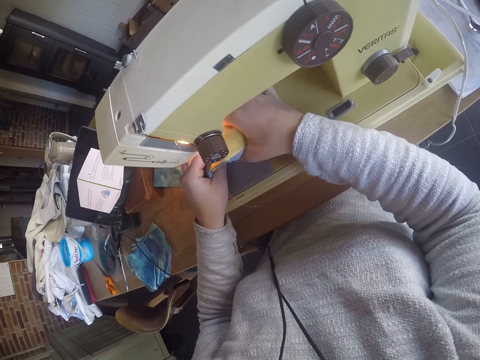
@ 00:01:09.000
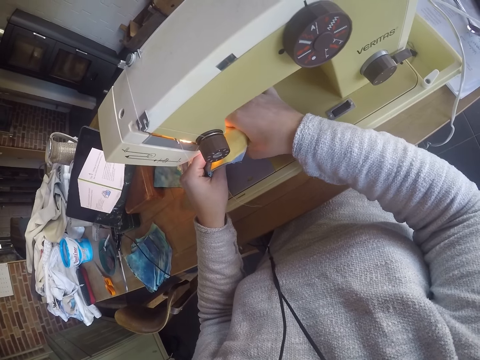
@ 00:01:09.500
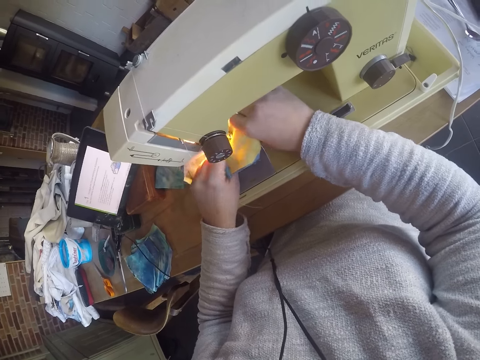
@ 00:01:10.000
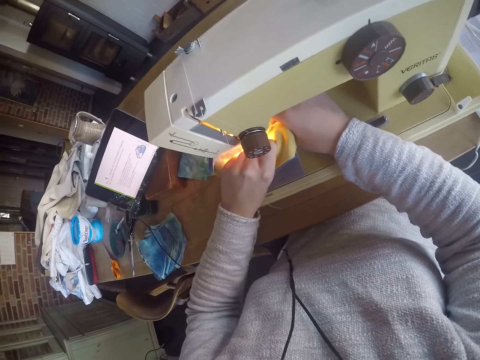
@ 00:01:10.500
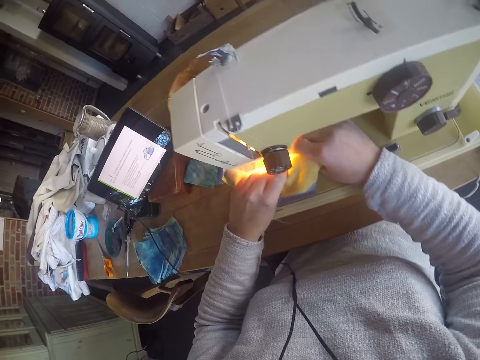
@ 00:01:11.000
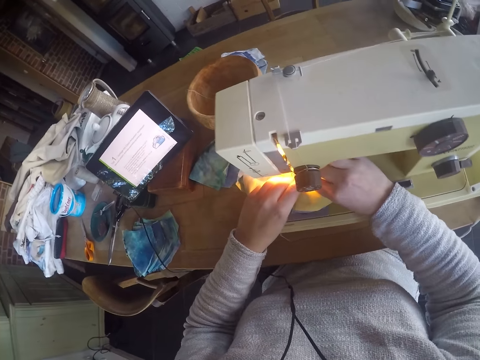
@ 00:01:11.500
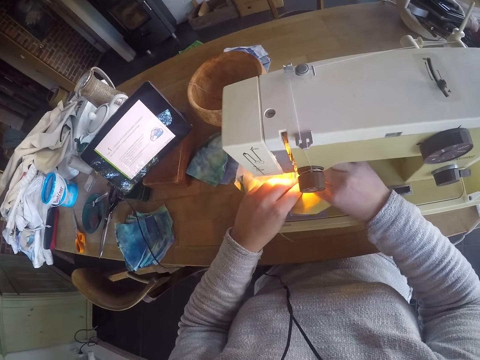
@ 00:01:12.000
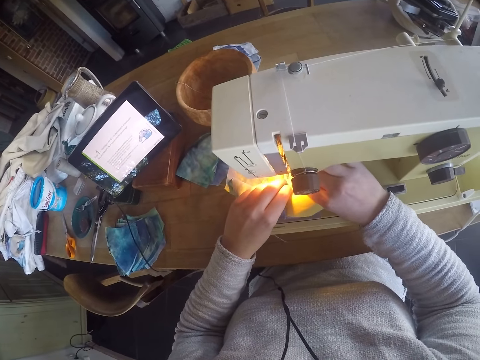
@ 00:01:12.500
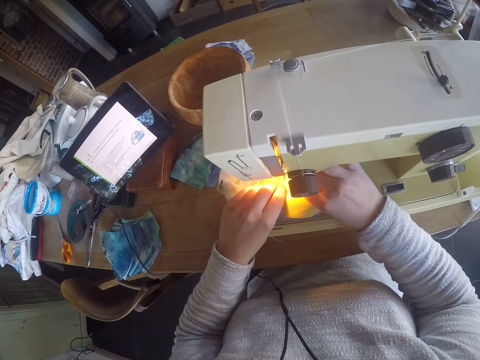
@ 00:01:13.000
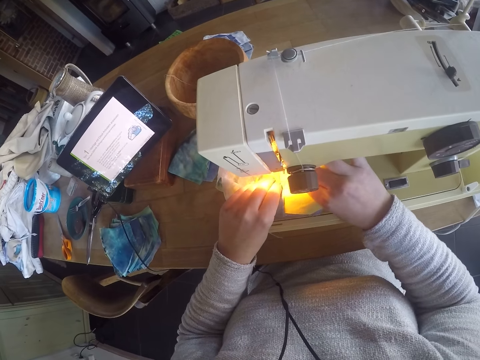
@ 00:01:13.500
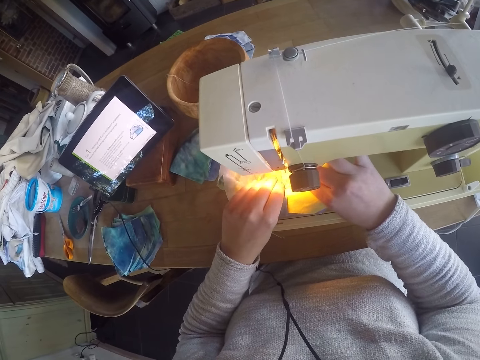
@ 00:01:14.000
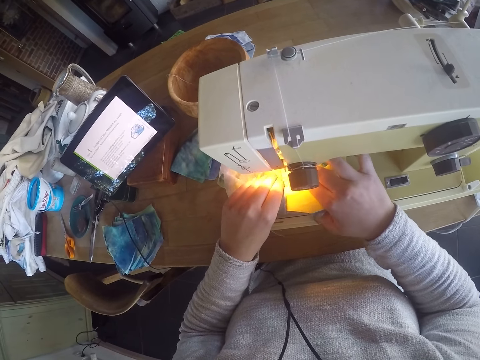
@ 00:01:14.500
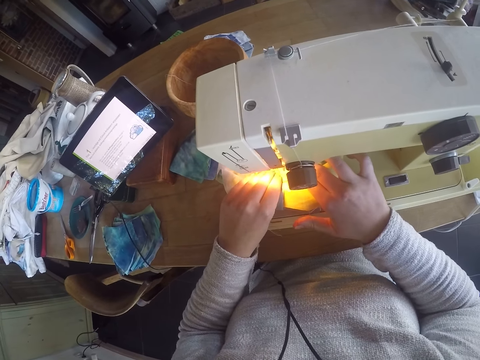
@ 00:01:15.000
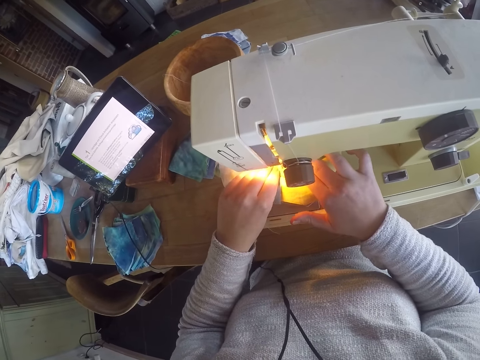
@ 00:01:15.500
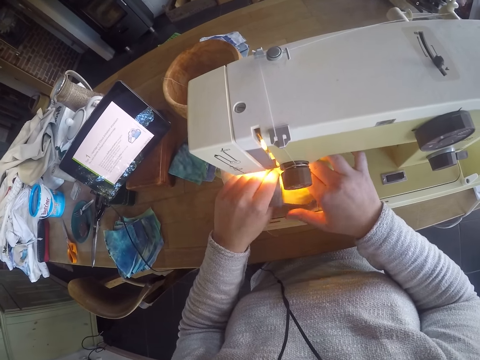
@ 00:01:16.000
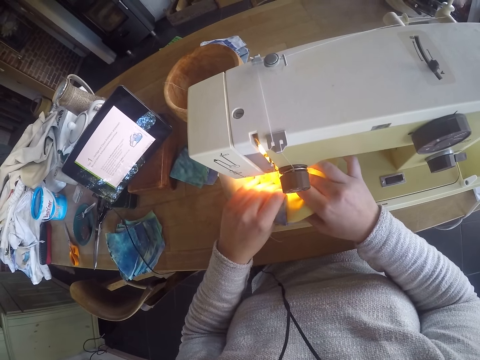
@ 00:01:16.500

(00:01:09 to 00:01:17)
The camera wearer sews a piece of cloth with a sewing machine with both hands.

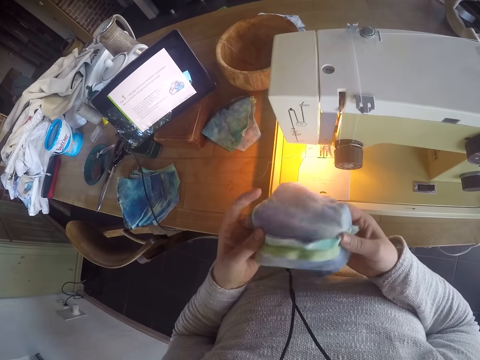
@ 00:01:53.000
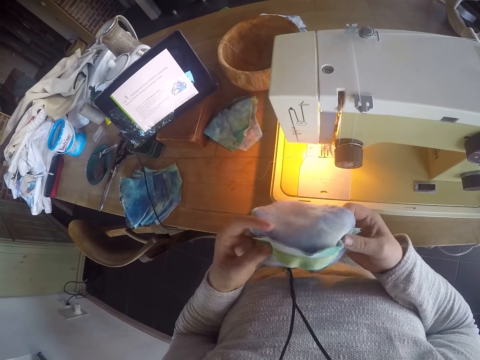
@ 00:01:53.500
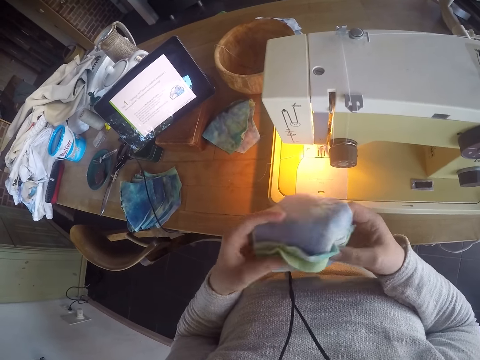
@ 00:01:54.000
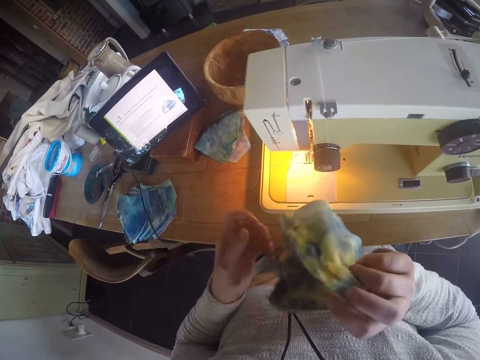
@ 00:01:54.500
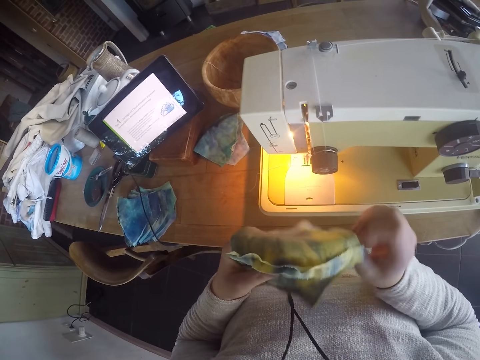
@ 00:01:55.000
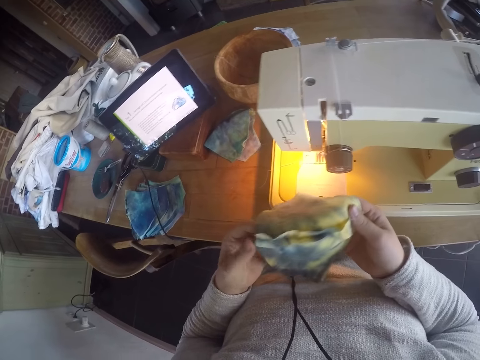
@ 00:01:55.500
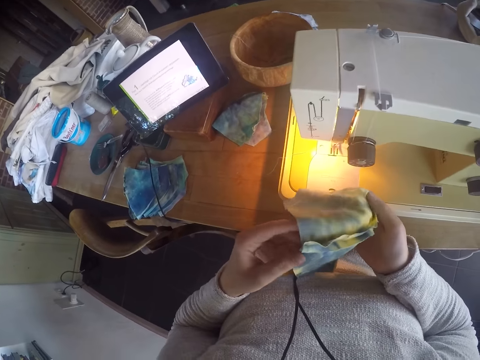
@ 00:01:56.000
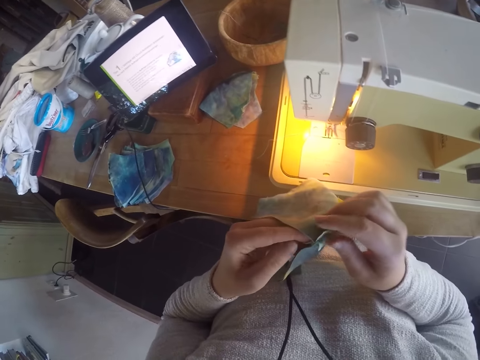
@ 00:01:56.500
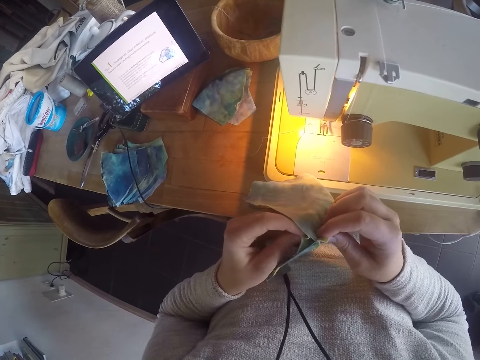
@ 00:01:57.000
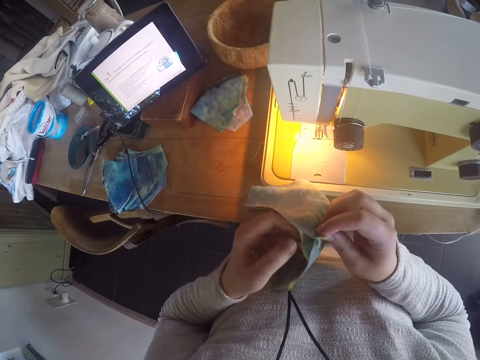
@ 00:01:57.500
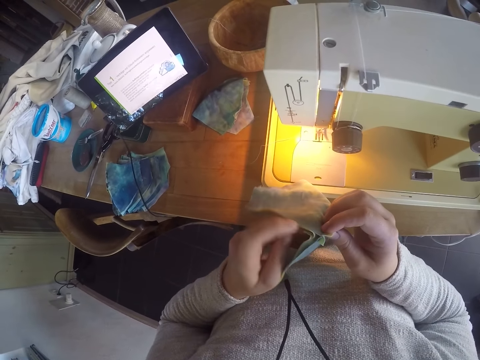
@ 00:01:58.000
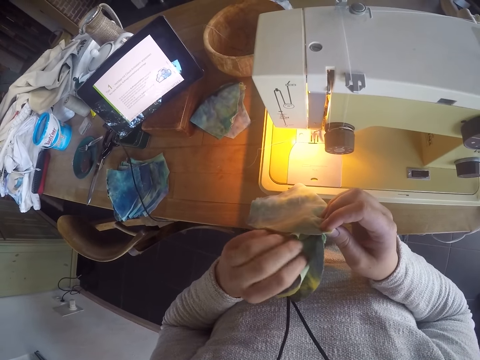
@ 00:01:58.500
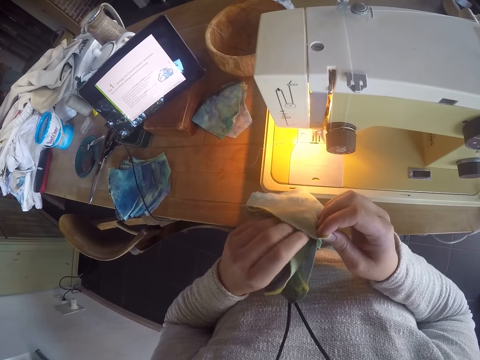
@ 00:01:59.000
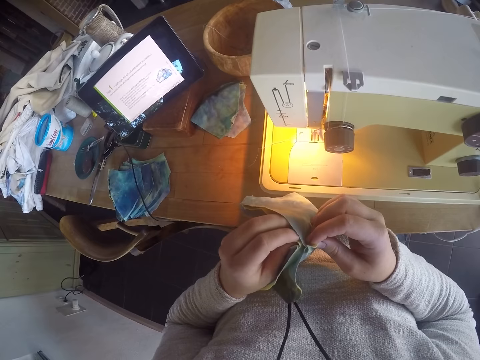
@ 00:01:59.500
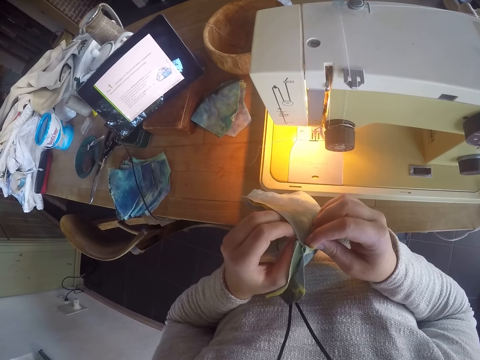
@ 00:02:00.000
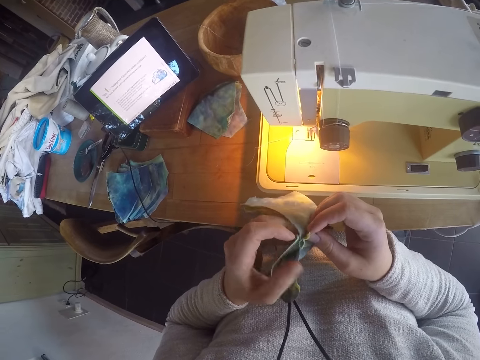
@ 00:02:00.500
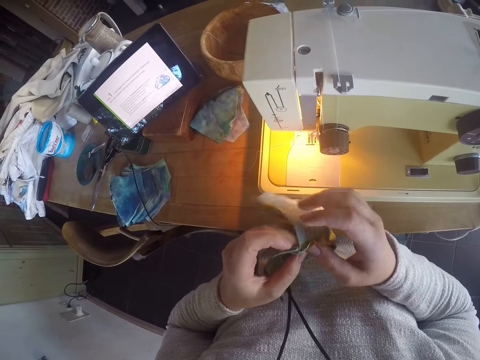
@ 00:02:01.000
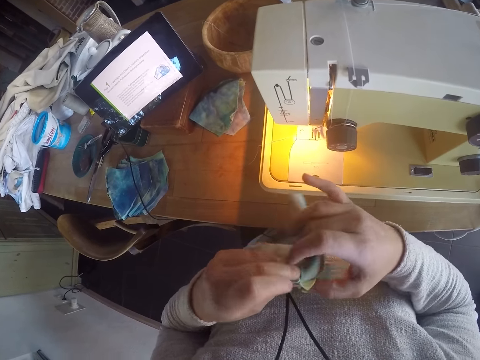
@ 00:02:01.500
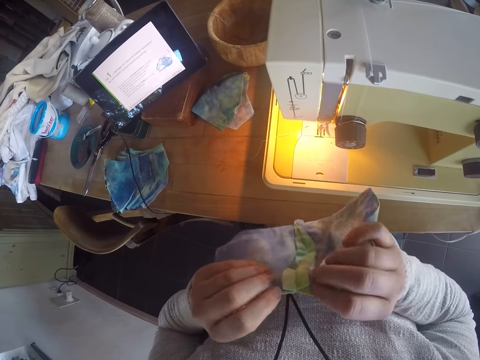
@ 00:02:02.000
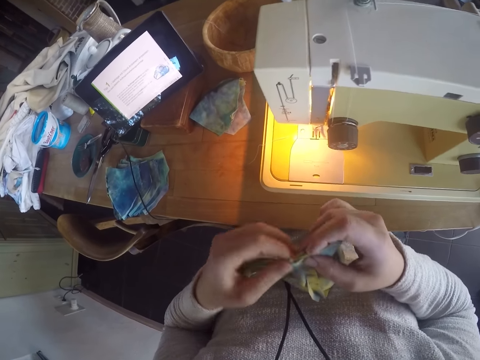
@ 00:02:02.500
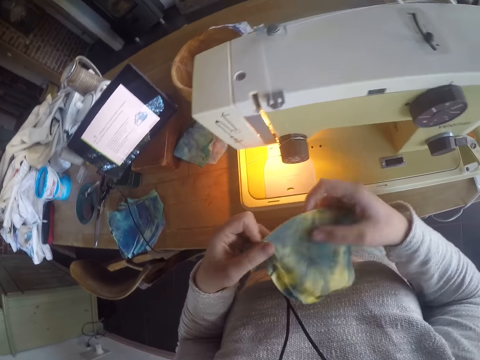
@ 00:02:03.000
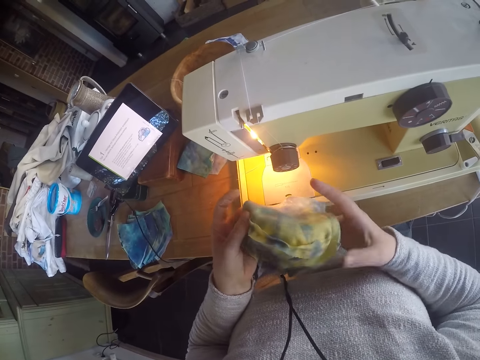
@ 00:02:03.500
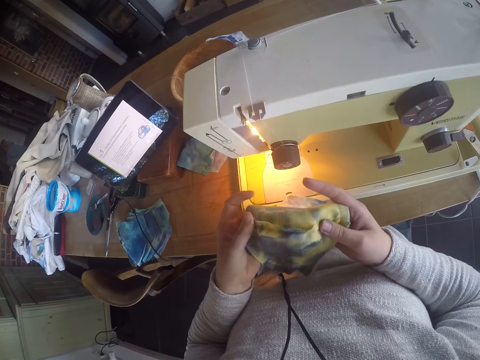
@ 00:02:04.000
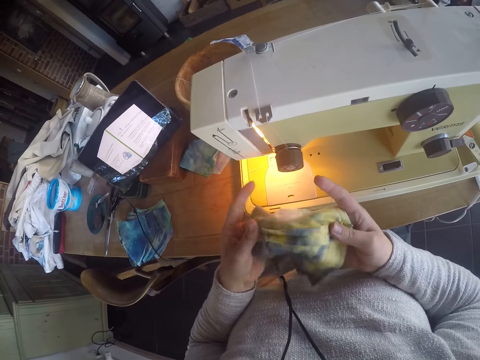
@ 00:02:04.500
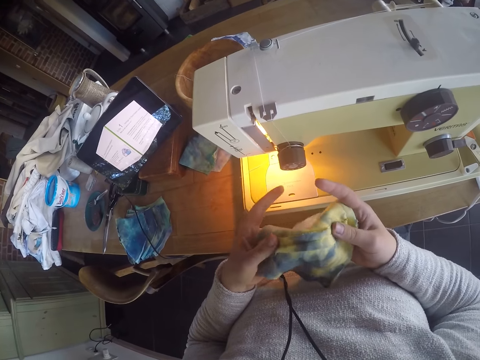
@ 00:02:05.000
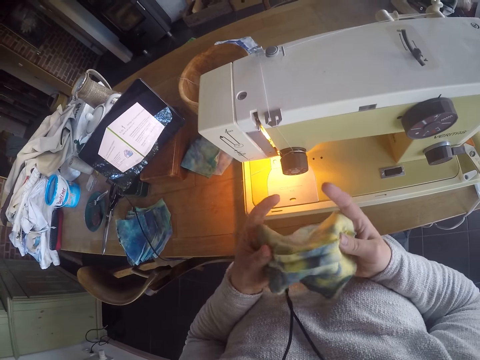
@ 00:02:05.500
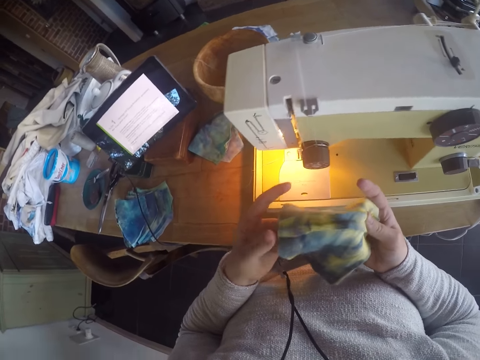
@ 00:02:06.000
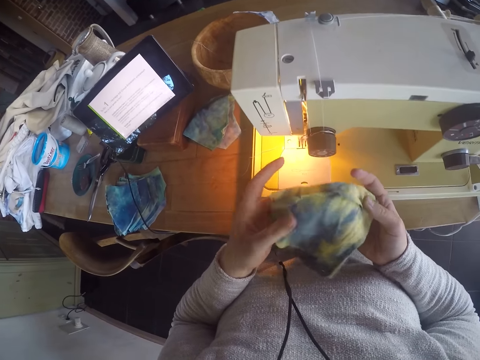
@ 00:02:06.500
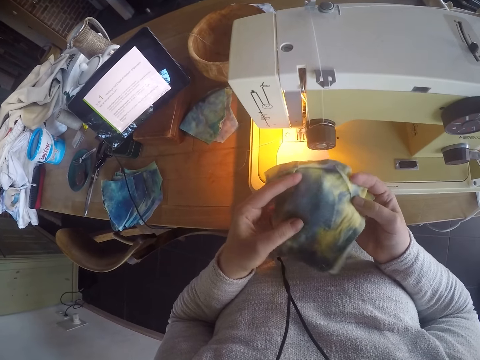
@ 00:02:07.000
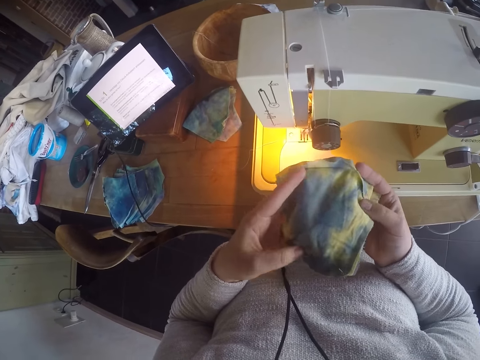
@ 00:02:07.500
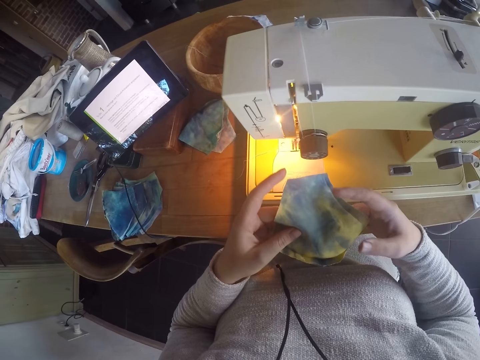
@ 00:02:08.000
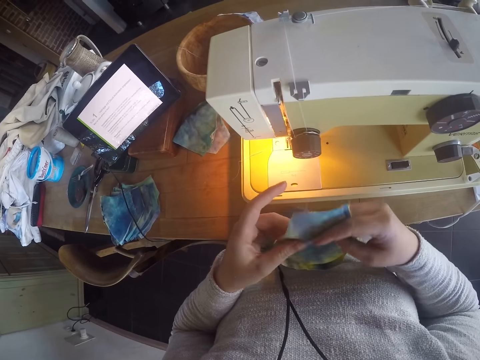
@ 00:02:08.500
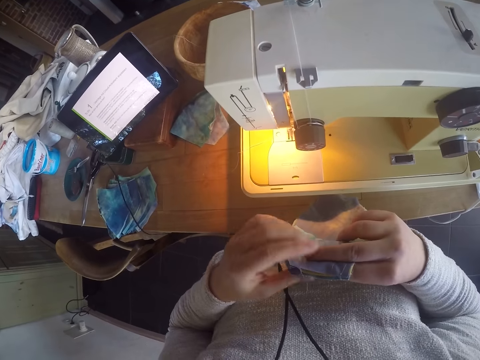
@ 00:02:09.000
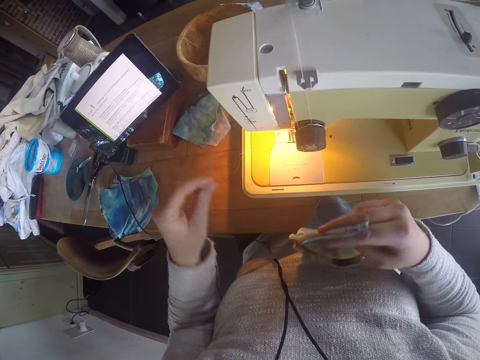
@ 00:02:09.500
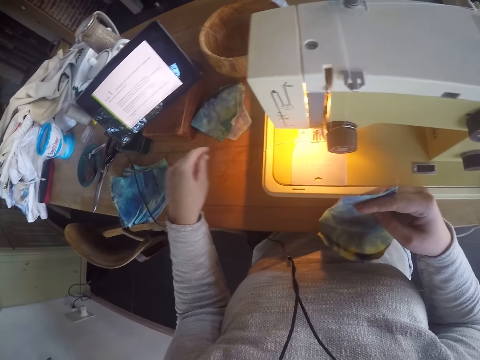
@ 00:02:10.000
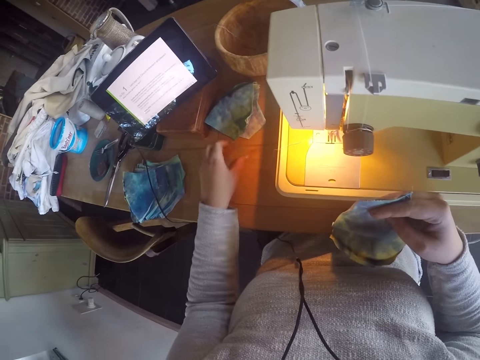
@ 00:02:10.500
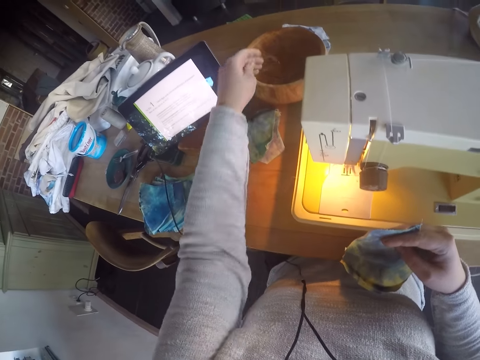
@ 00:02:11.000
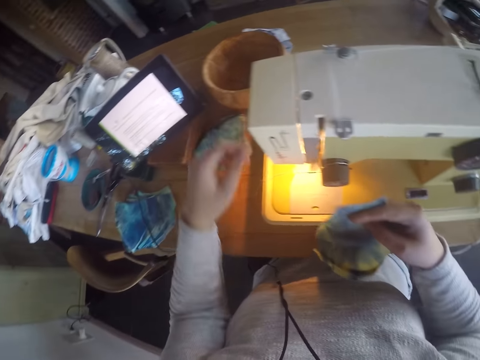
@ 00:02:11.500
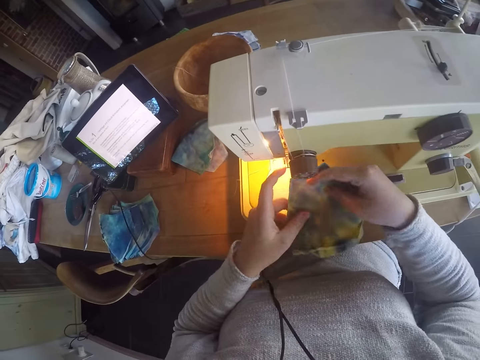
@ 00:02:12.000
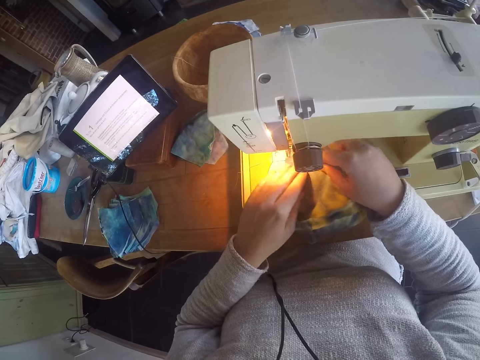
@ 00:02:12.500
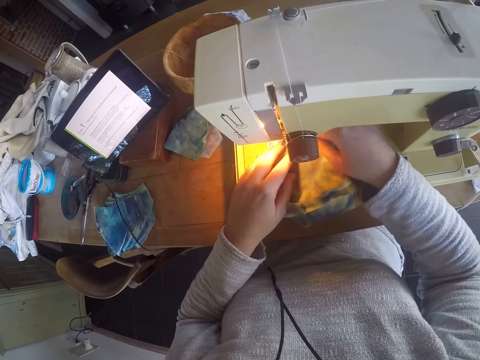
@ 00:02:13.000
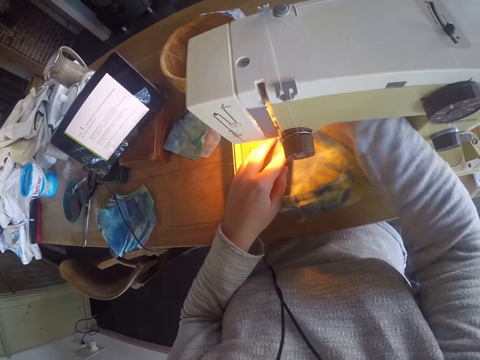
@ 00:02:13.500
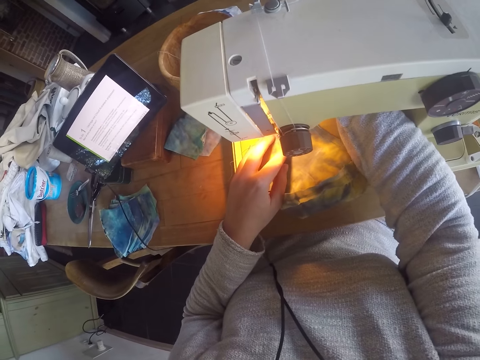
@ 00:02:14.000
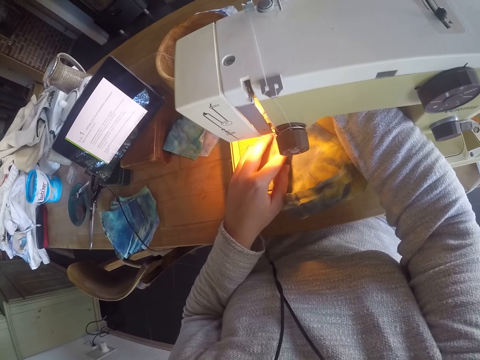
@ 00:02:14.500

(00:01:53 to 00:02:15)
The camera wearer flips a piece of cloth with her hands. She unfolds the piece of cloth with her hands. She flips the piece of cloth with her hands. She folds the piece of cloth with her hands. She flips the piece of cloth with her hands. She removes a thread from the piece of cloth. She picks the thread on the sewing bed with her left hand. She drops the thread in the basket on the sewing table with her left hand. She places the facemask on the sewing bed with both hands. She adjusts the sewing machine with her right hand.
